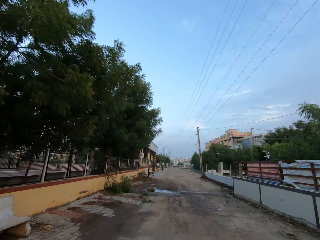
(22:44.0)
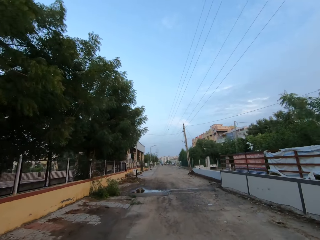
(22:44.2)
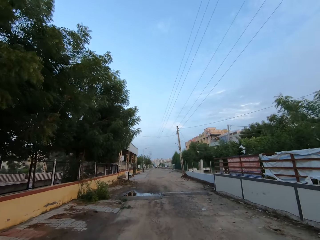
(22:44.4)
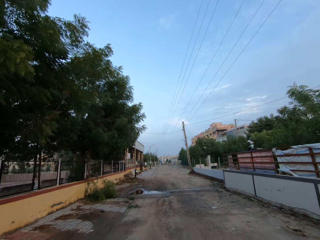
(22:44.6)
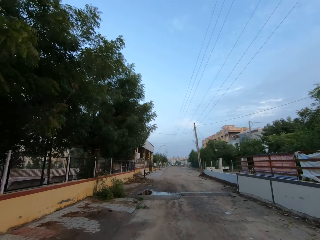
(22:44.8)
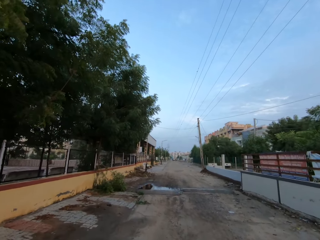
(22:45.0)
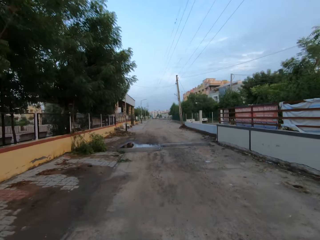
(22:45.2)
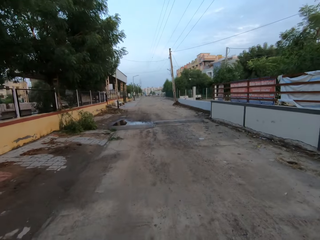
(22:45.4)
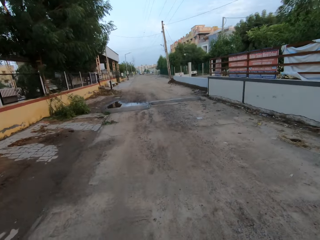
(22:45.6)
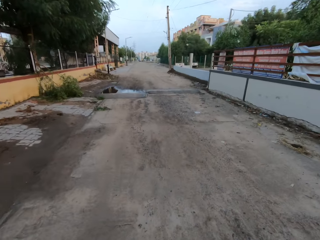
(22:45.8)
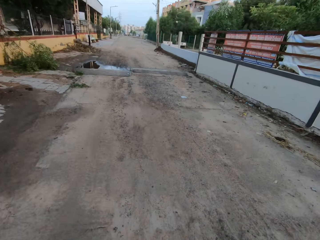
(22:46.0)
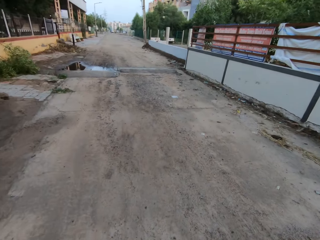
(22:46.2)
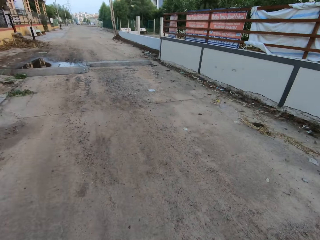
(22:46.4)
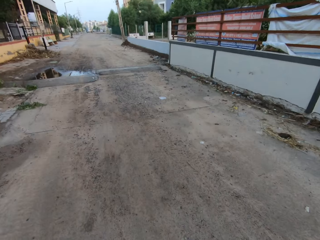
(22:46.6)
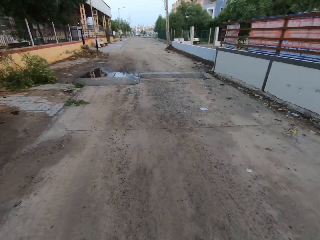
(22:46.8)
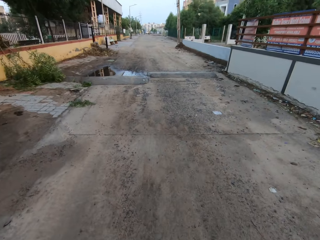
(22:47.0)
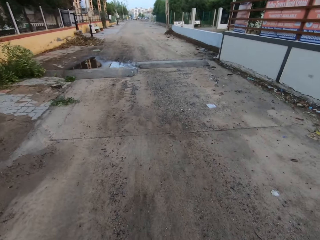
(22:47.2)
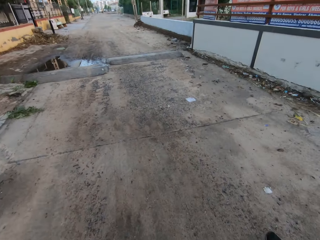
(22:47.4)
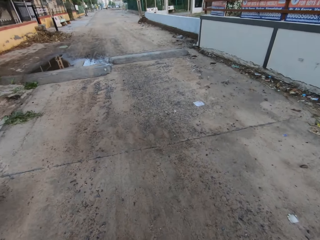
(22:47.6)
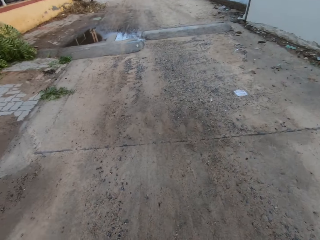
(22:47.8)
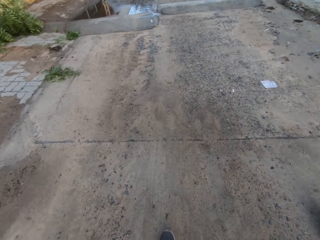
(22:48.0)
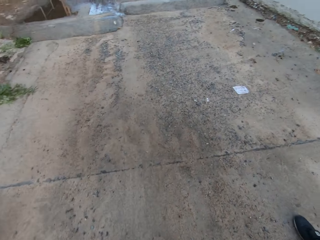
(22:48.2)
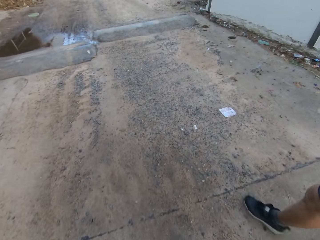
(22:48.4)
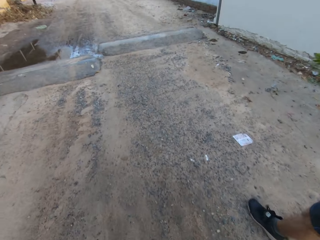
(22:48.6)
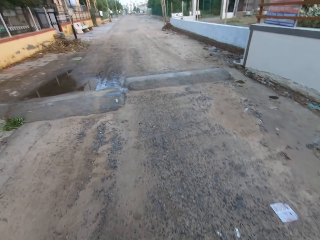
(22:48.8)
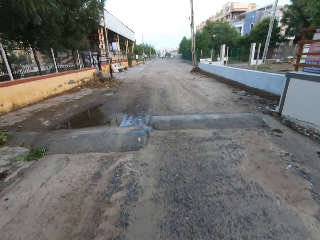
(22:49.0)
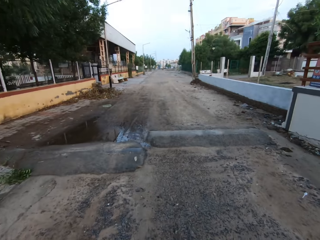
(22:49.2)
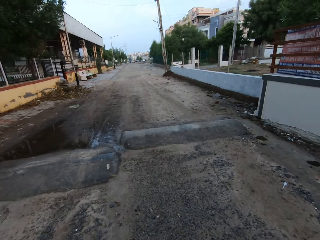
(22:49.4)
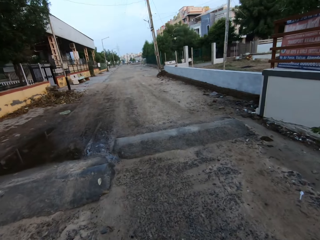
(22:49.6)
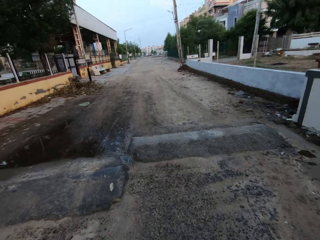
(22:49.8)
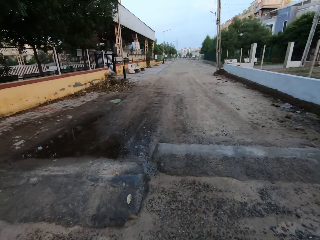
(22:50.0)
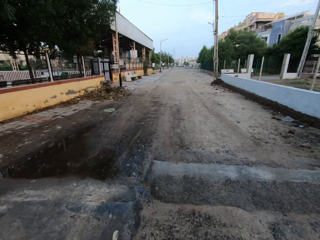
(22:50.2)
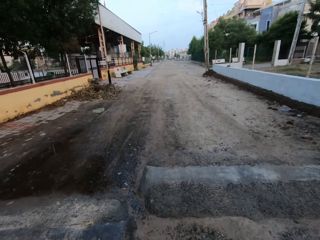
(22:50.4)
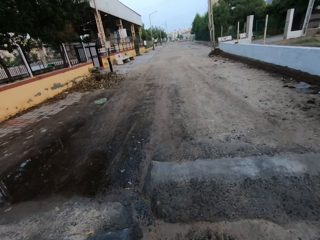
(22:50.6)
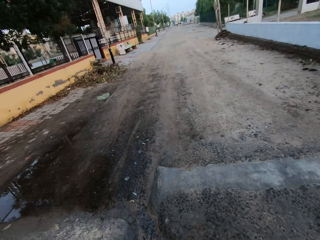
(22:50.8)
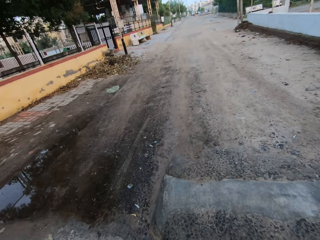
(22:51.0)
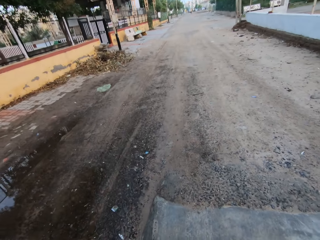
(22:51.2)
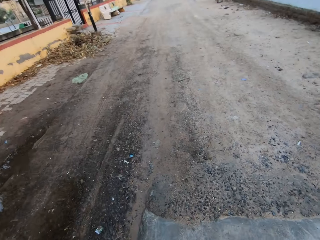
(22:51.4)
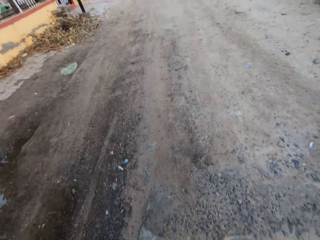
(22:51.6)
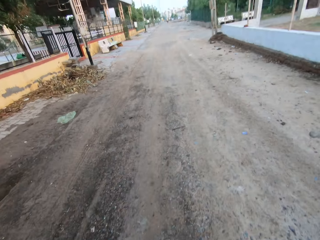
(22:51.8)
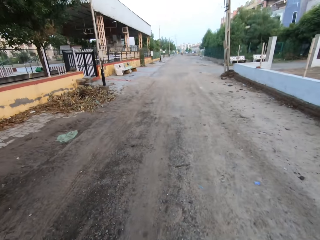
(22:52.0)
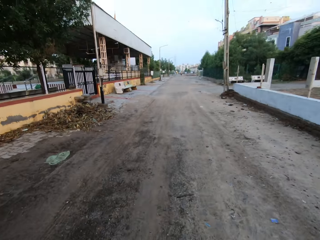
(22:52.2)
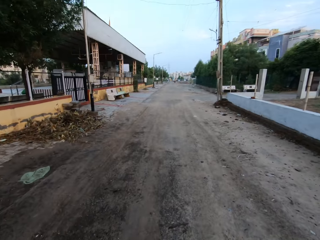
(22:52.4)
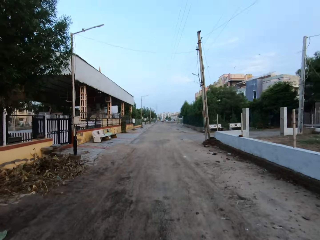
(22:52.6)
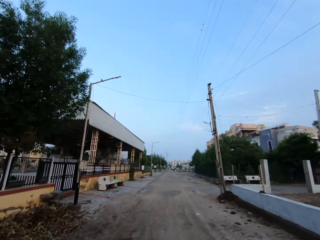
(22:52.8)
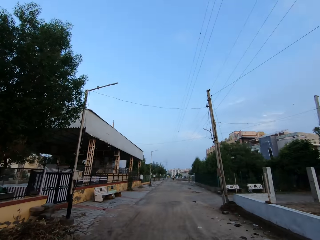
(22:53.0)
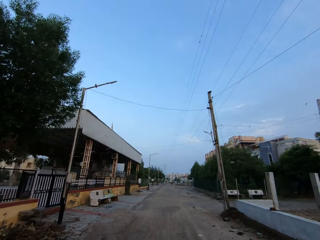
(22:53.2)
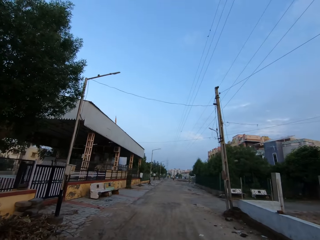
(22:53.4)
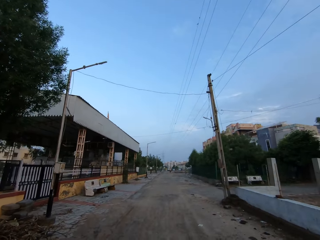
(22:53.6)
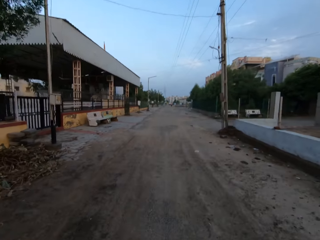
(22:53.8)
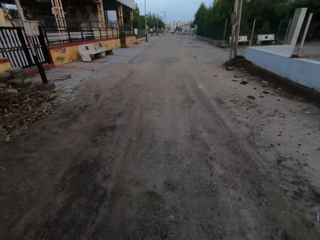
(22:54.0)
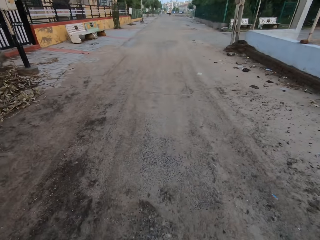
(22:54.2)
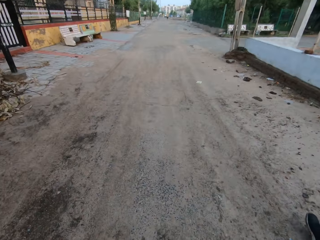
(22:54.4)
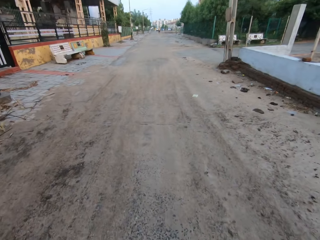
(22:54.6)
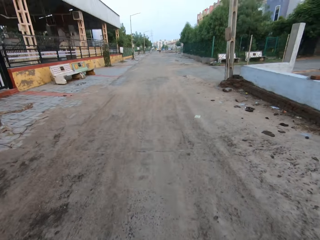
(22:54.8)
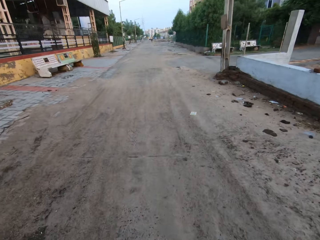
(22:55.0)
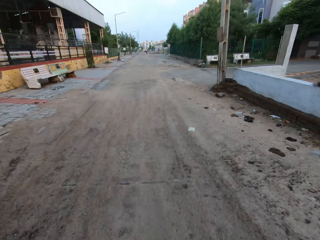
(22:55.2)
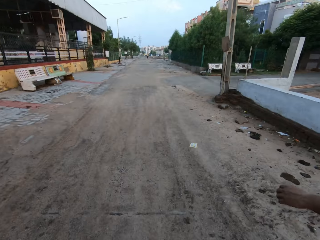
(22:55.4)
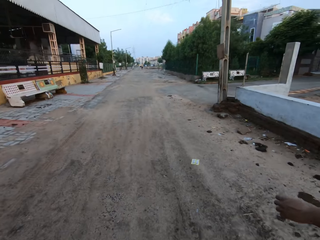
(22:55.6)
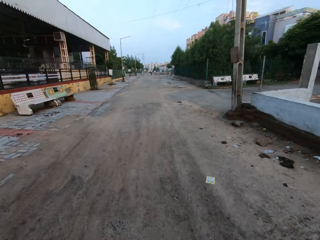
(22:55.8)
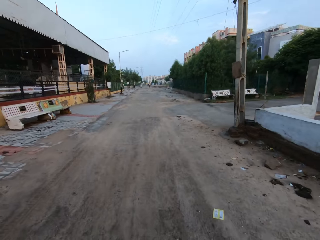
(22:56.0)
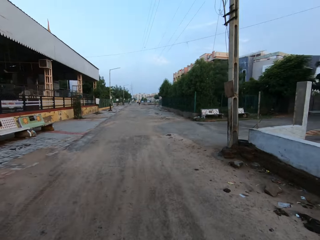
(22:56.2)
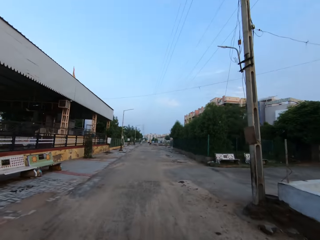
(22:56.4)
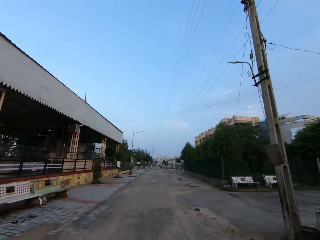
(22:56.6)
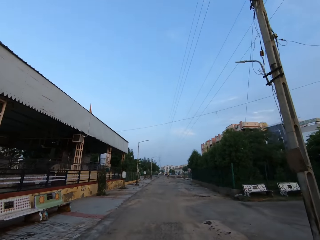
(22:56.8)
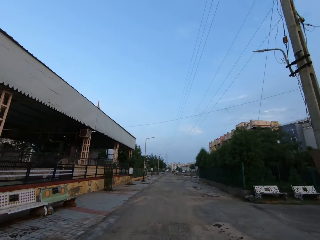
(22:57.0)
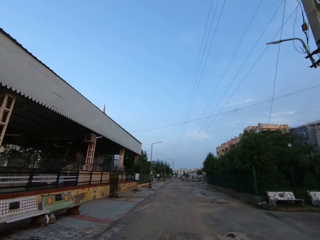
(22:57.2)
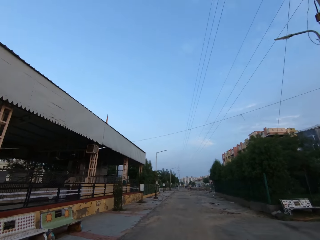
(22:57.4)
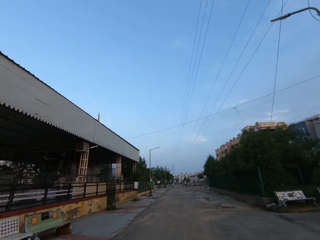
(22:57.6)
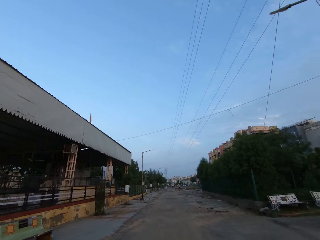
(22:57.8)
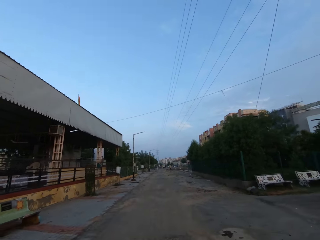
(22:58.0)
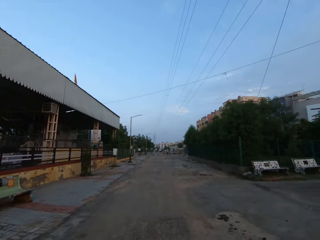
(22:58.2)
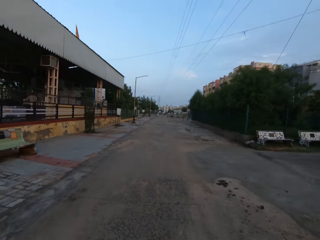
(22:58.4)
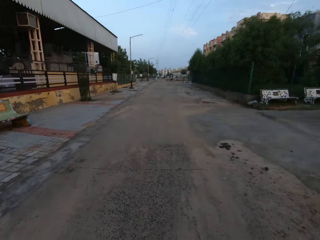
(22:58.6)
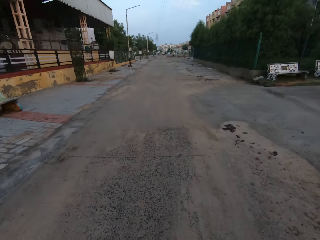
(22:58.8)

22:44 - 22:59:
The man speaks to the camera wearer. The man talks to the camera wearer. The camera wearer walks on the street.

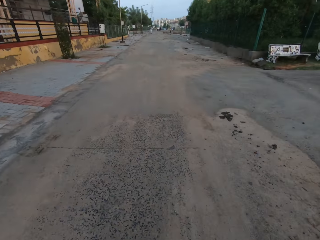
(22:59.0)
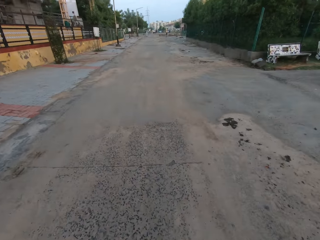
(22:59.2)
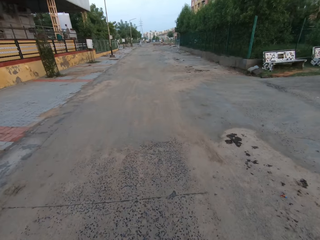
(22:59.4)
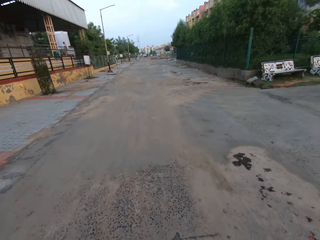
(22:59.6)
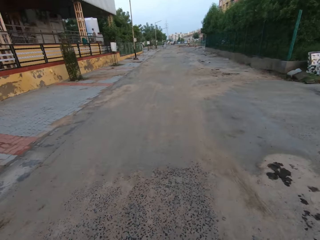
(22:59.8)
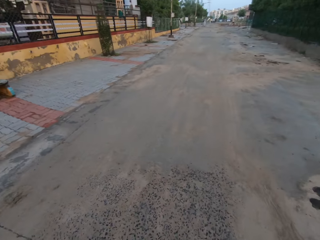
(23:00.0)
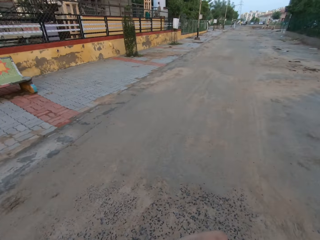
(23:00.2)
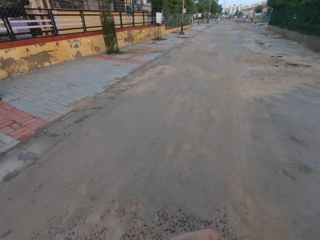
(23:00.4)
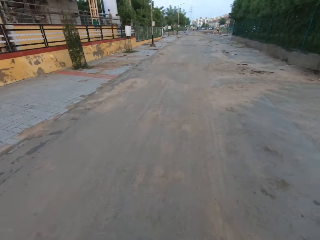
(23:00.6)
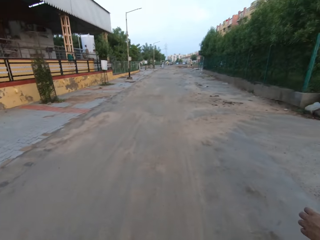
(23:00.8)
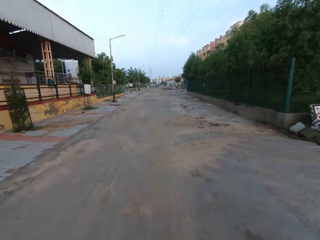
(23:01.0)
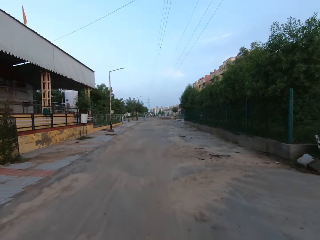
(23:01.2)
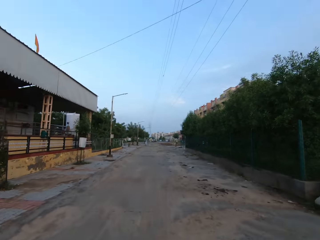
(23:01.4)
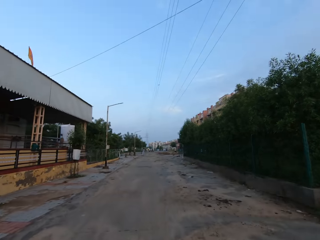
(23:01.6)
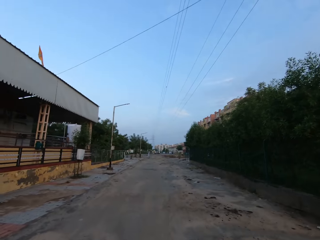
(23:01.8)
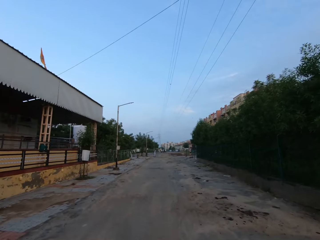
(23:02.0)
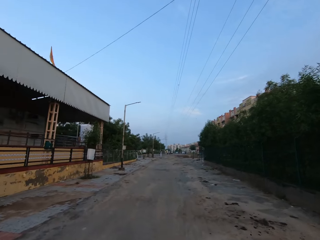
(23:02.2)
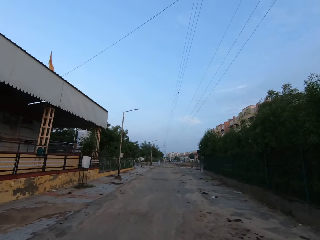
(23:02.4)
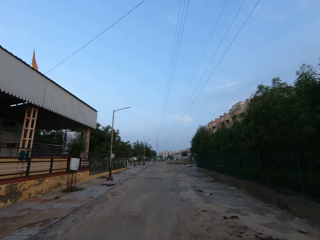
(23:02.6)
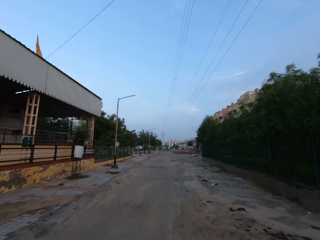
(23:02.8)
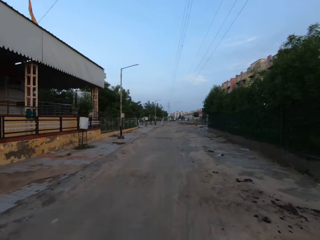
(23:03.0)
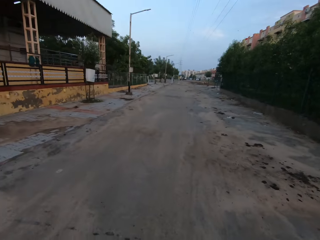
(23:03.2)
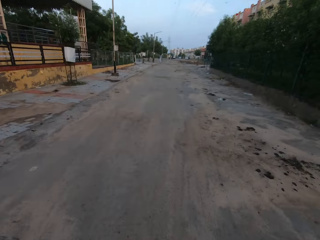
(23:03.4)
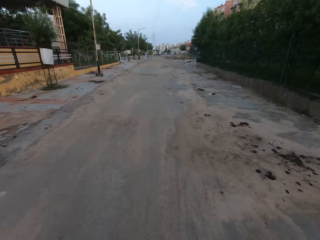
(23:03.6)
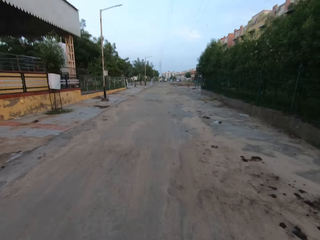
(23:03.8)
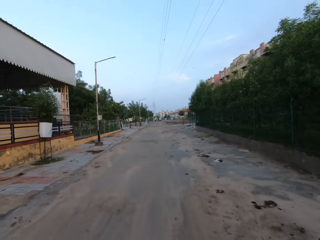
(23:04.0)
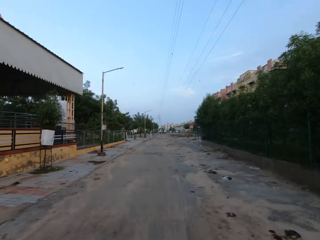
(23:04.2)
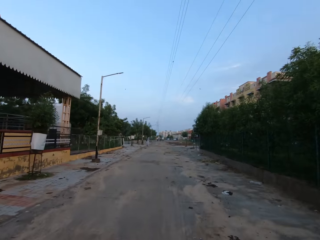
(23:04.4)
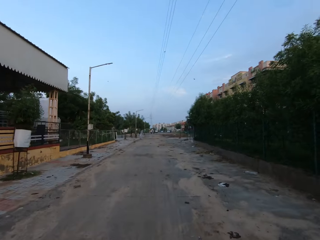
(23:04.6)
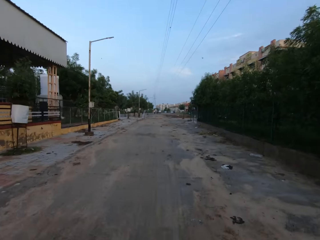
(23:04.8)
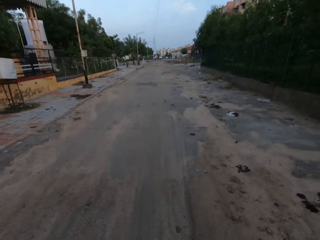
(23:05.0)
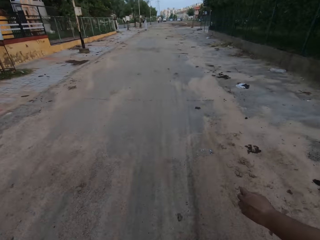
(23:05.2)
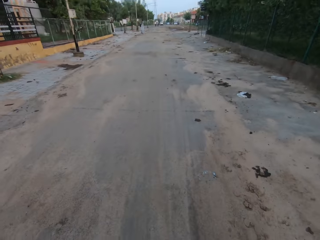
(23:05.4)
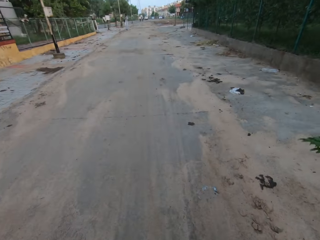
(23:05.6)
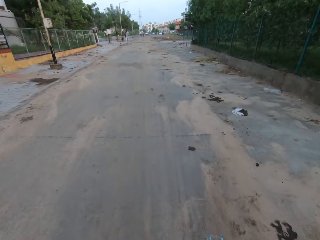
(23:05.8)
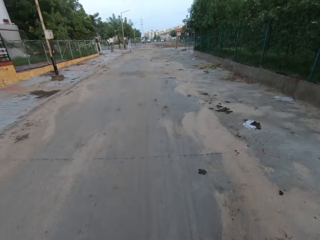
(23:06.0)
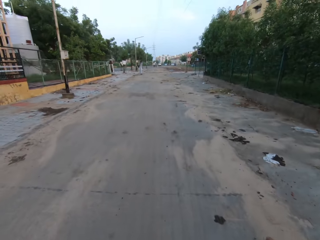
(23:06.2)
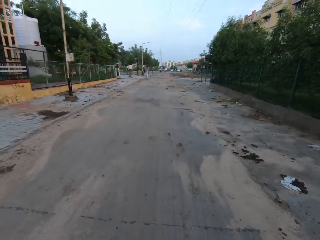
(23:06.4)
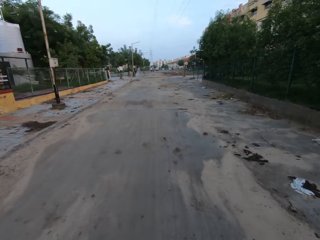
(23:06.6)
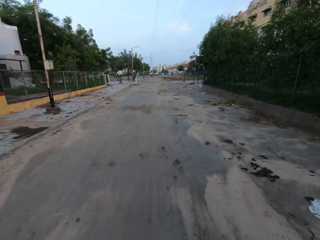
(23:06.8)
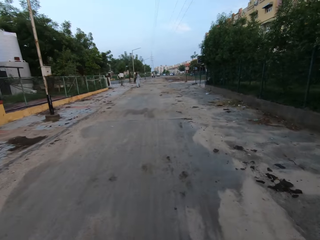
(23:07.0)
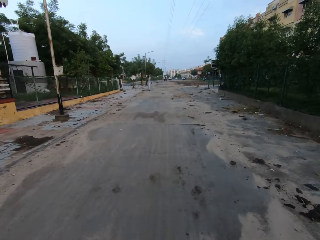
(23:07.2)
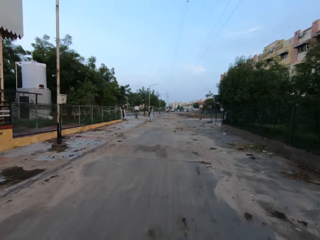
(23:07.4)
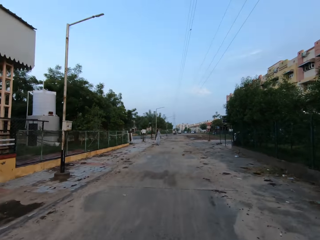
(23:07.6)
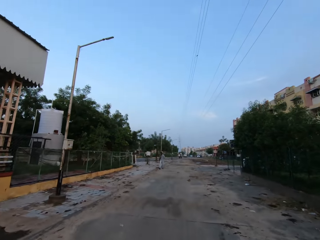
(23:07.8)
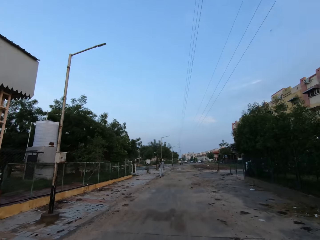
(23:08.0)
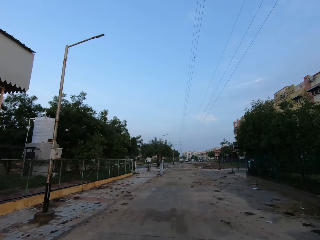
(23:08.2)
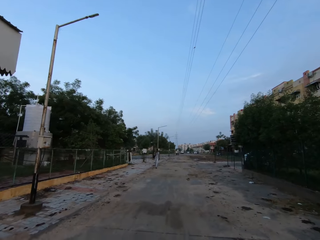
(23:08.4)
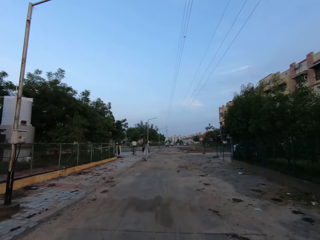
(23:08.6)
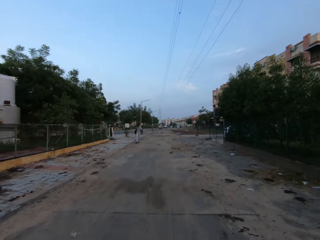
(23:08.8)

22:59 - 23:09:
The camera wearer talks to a person.
